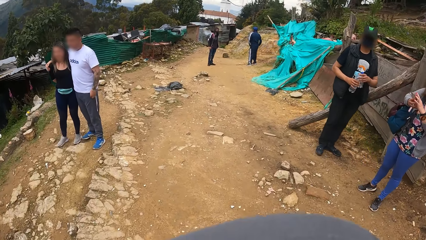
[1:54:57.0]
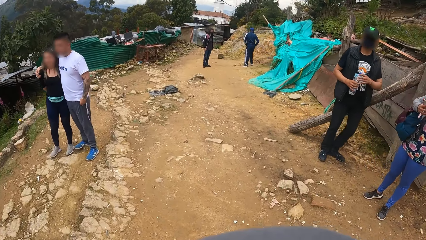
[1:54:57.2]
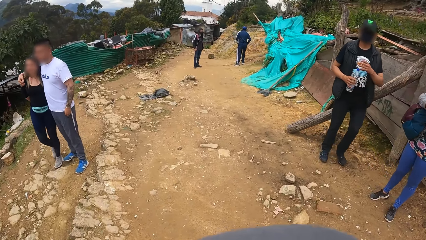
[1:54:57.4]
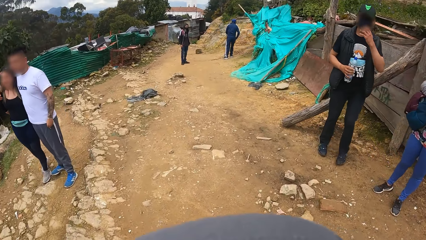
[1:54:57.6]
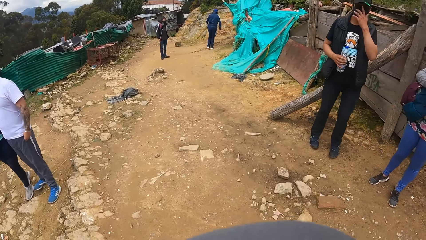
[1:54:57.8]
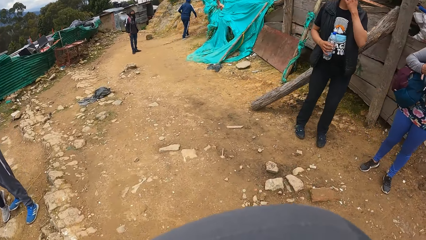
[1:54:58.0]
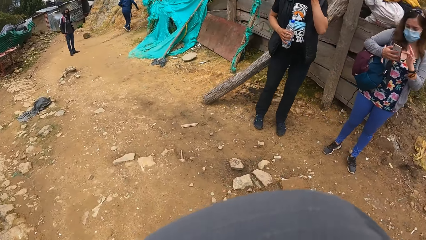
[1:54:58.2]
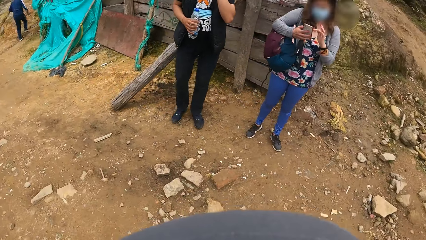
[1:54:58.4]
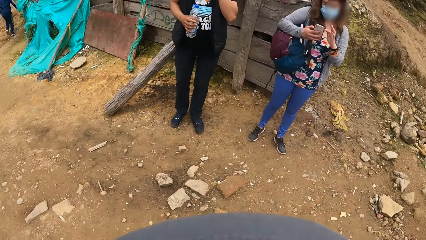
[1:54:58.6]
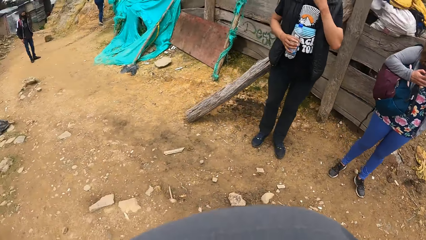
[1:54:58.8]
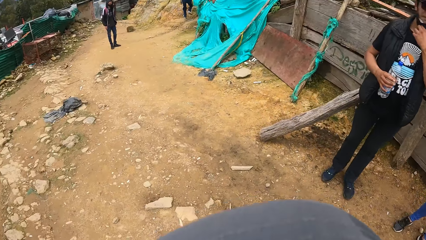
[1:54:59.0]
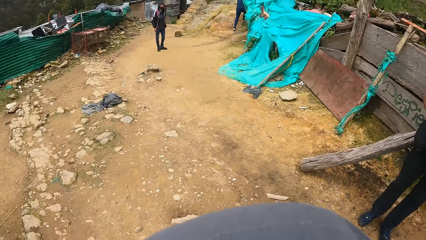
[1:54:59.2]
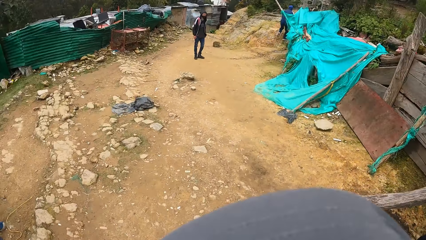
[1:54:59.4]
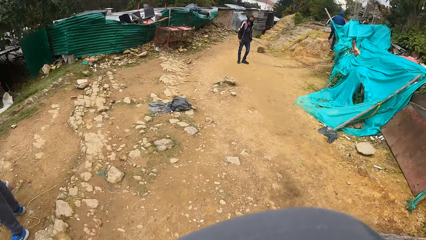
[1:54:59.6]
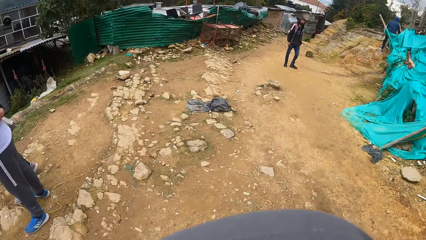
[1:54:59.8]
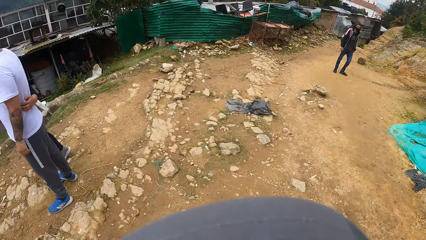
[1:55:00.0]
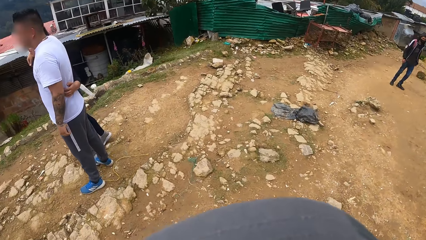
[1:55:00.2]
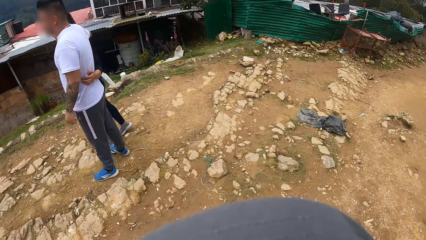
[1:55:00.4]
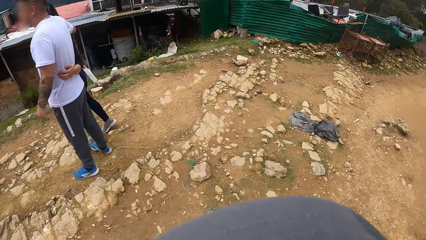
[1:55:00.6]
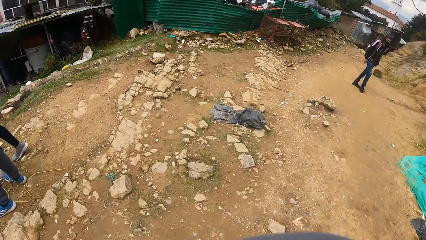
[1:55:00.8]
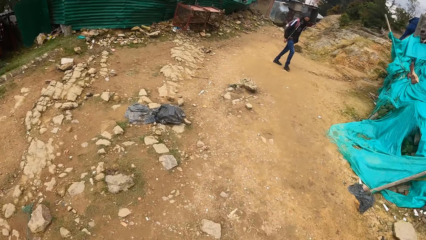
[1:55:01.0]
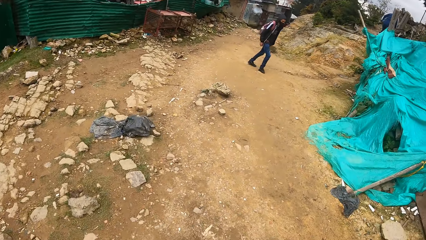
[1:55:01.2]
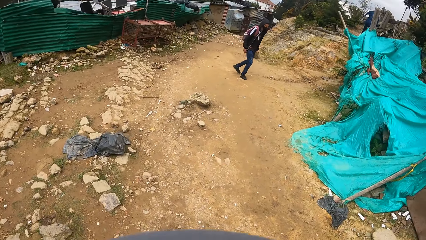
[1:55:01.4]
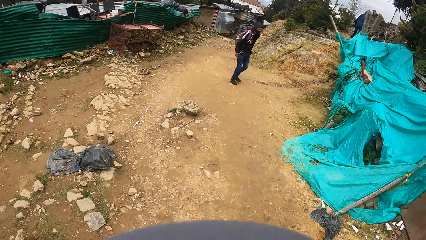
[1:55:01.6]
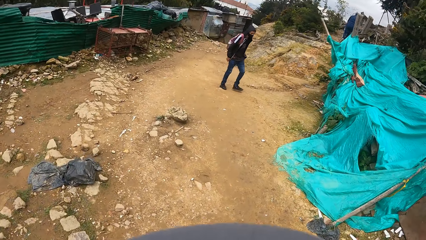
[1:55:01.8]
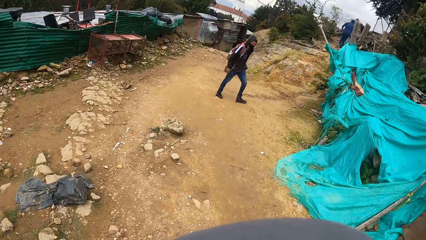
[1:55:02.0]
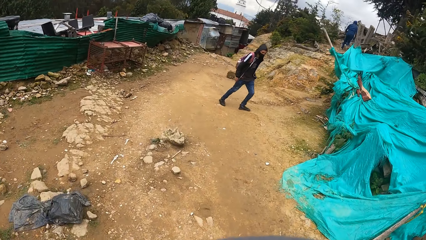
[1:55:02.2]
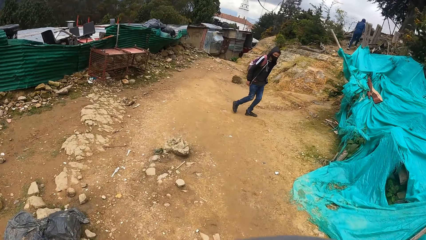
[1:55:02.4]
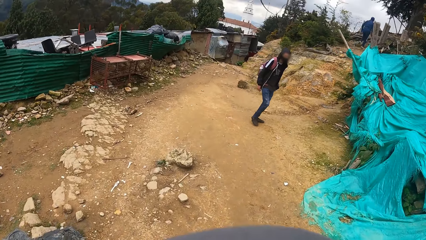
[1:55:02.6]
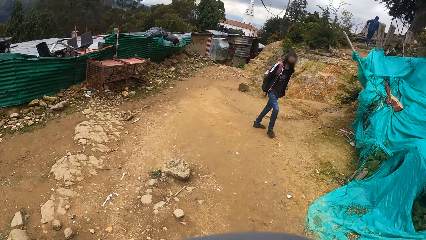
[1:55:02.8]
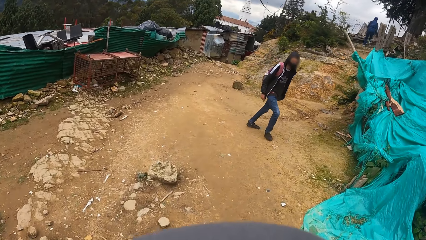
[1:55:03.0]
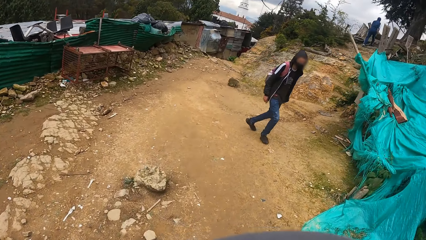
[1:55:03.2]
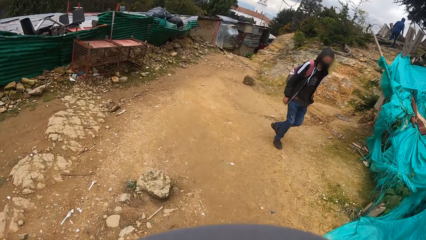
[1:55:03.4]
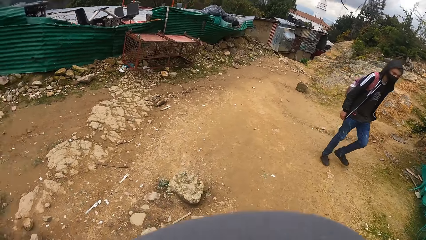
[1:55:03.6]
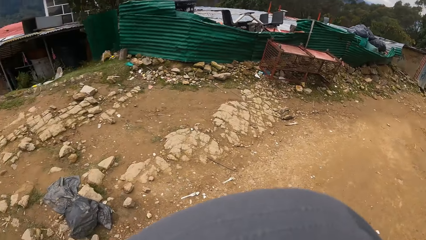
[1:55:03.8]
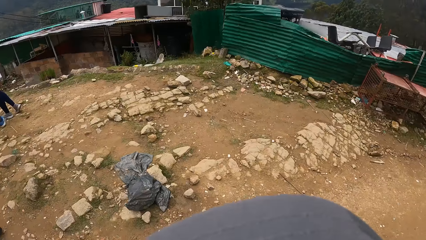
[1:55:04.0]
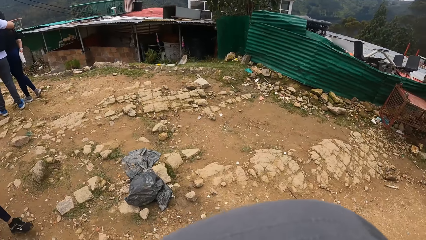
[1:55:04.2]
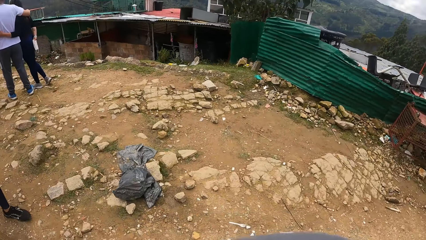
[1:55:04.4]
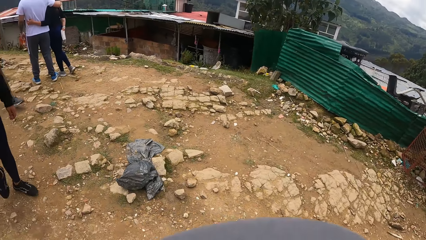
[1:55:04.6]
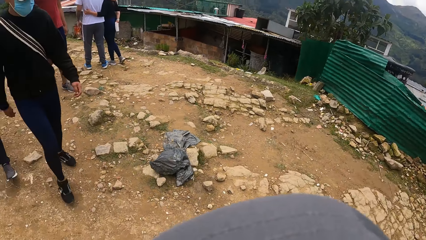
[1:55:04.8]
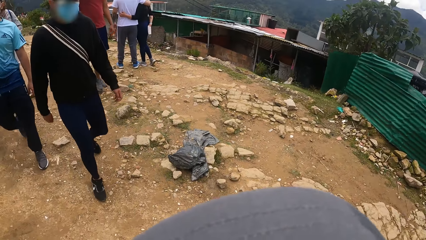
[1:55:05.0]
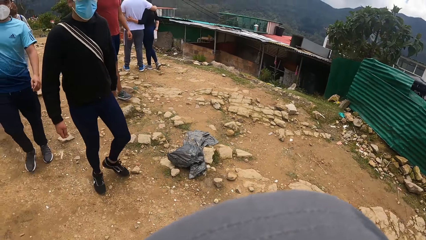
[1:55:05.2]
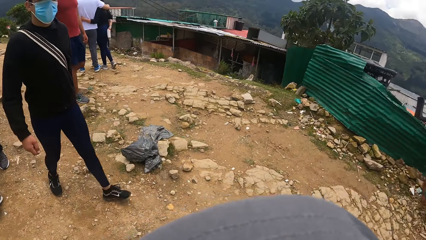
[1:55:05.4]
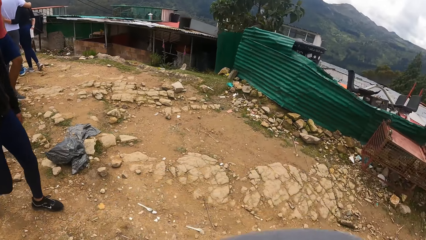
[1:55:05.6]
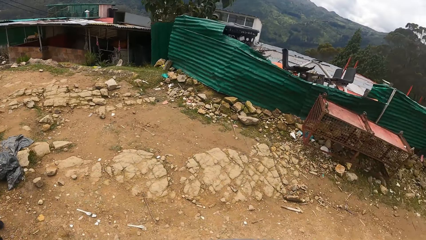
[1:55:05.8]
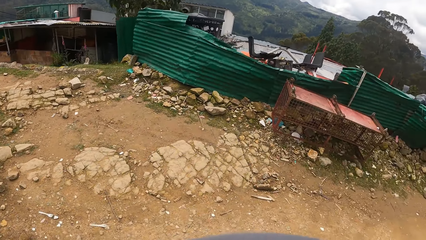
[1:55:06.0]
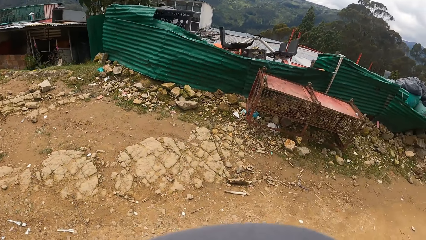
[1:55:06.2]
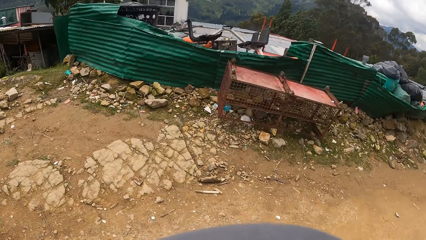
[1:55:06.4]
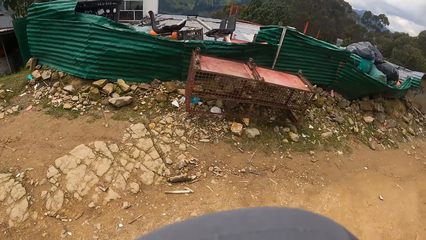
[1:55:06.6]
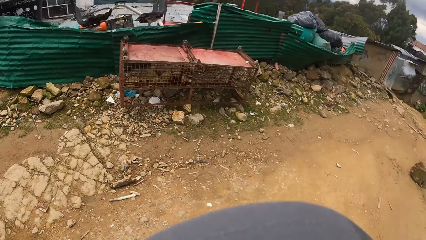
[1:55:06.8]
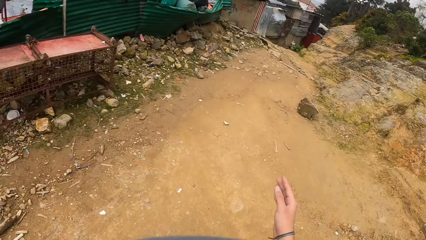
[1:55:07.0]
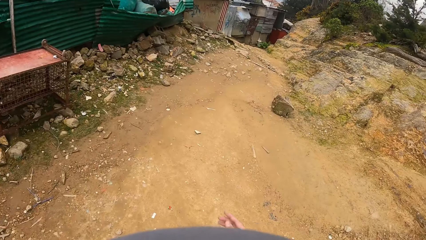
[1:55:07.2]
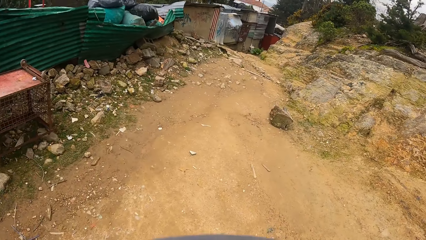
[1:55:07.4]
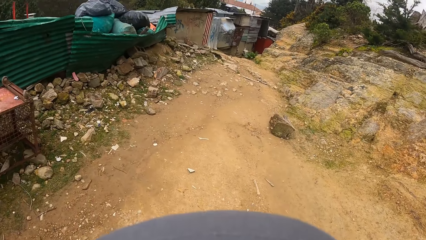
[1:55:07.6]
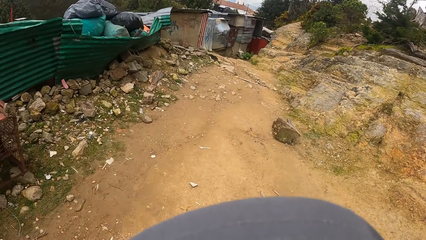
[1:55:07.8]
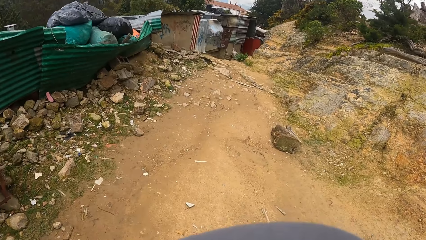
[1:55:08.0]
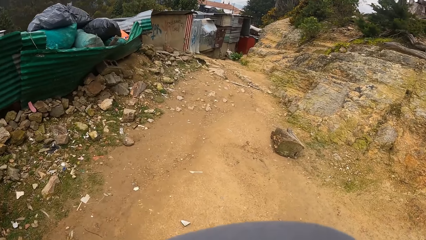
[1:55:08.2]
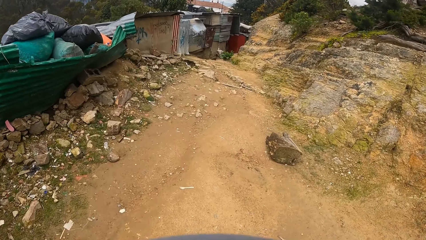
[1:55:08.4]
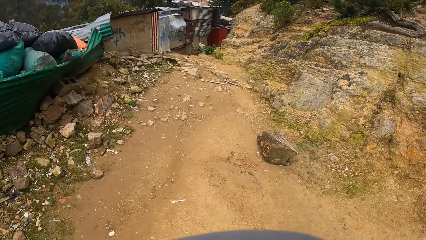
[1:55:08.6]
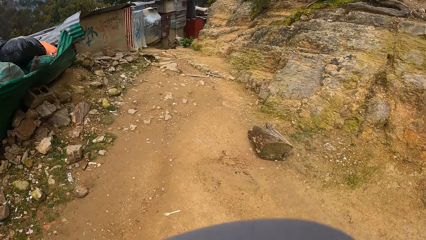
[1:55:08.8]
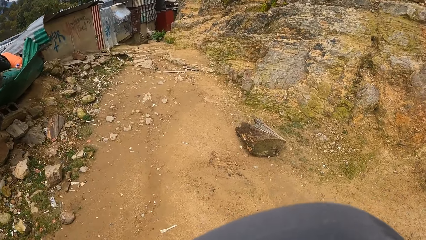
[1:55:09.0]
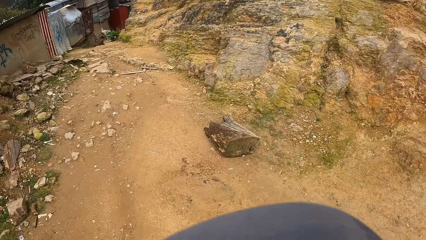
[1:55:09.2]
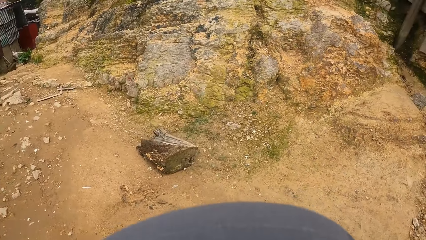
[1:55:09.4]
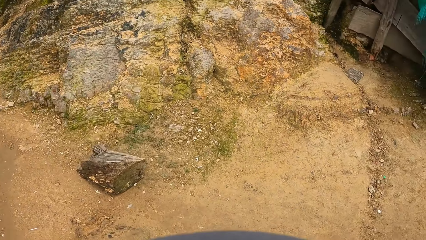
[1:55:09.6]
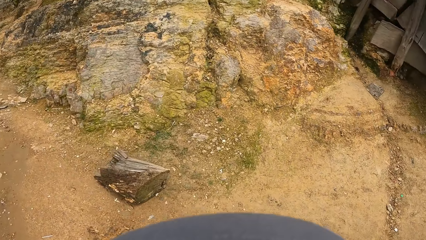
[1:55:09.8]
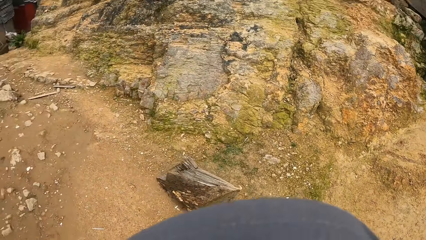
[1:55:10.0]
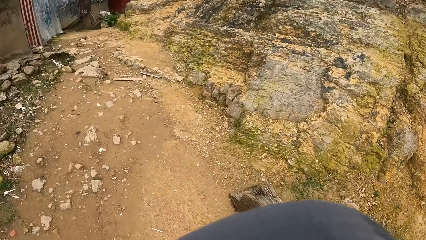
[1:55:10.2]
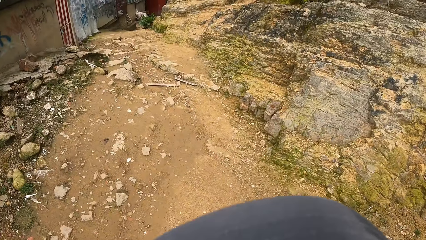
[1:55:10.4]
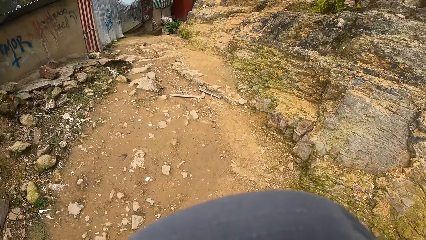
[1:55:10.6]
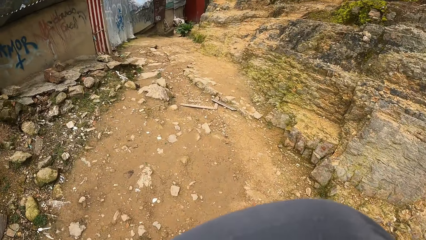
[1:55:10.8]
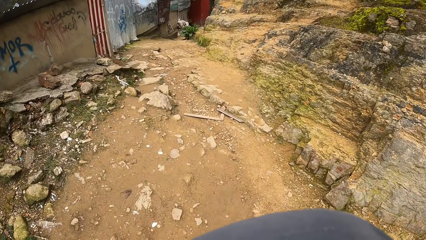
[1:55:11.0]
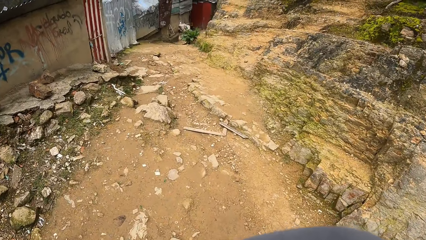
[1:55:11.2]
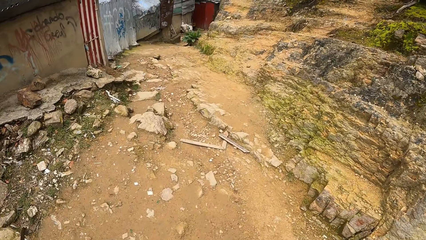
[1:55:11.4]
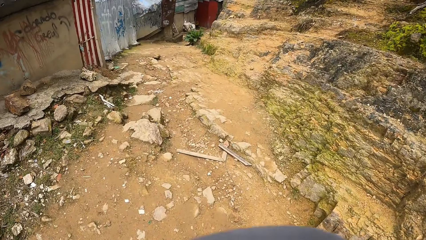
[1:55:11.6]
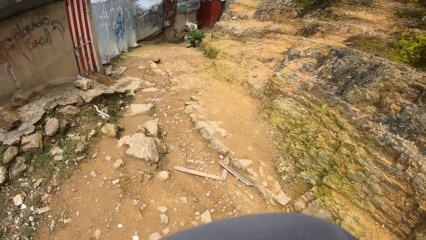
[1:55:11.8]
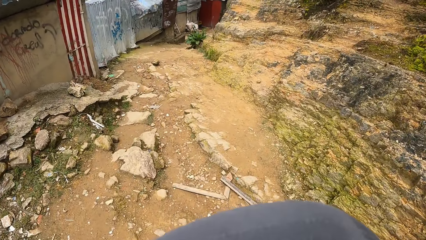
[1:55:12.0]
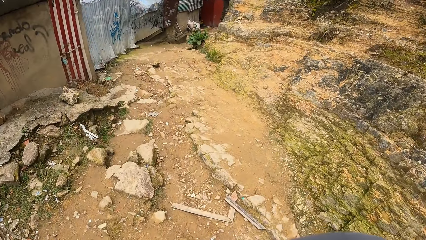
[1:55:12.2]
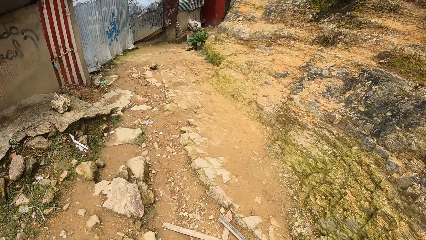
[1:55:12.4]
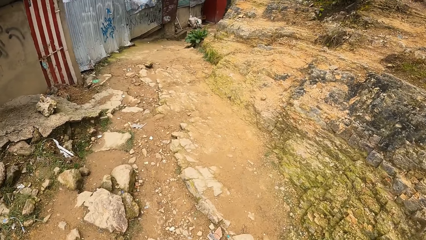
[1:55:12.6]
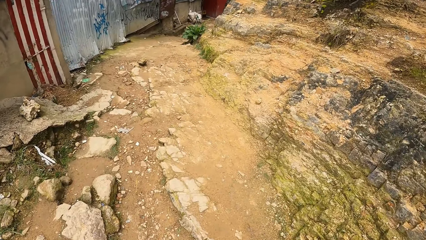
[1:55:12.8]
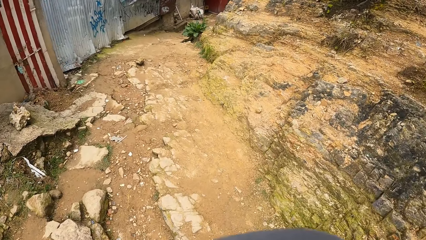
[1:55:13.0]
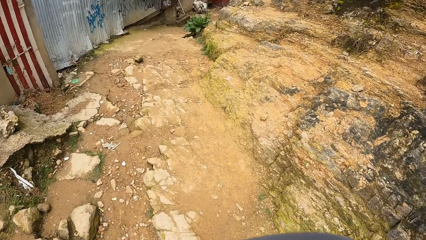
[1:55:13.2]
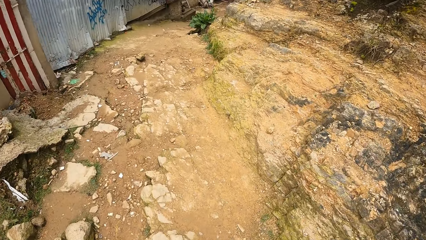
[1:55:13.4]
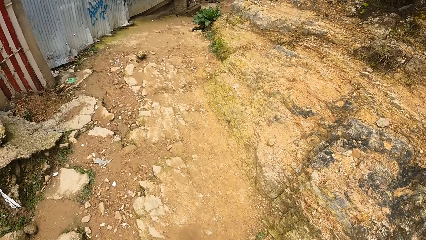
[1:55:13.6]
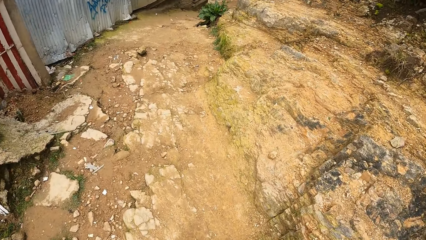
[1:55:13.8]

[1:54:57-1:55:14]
The camera wearer looks around. They walk around the park.
